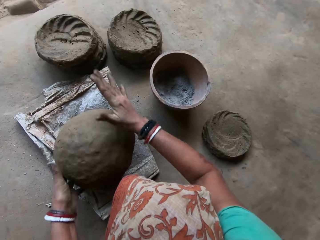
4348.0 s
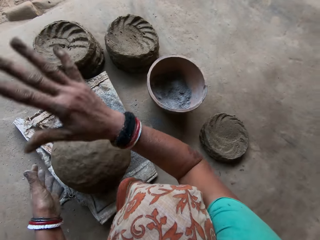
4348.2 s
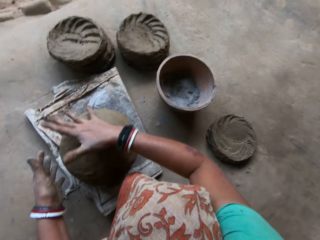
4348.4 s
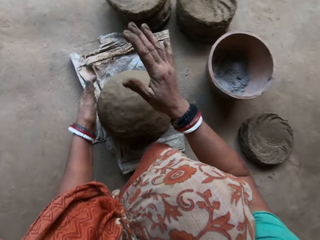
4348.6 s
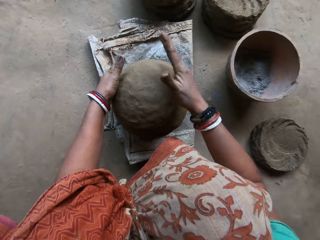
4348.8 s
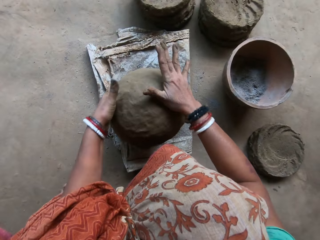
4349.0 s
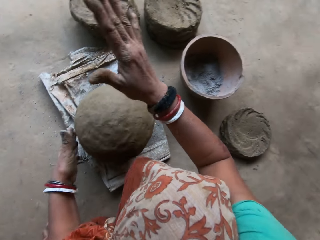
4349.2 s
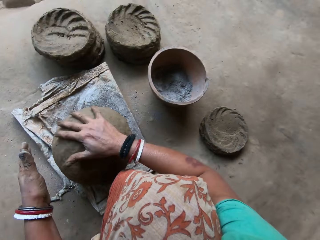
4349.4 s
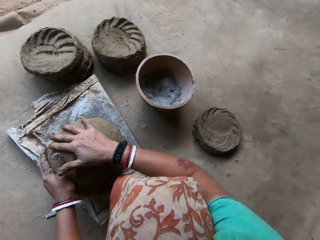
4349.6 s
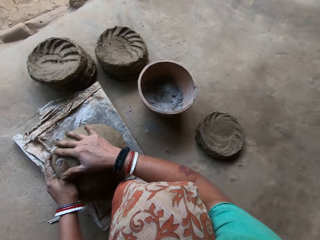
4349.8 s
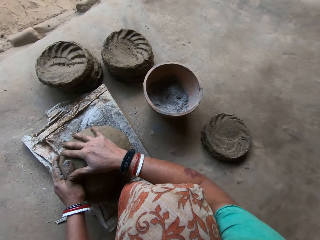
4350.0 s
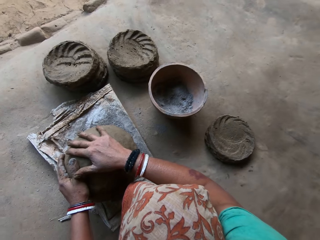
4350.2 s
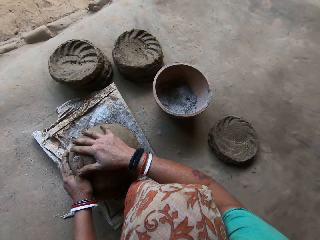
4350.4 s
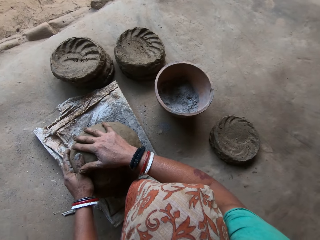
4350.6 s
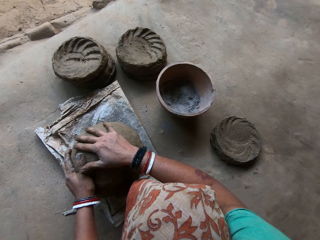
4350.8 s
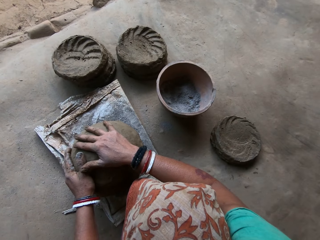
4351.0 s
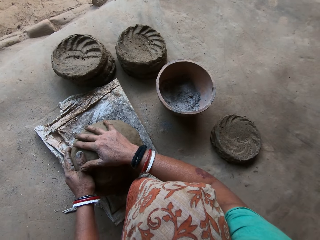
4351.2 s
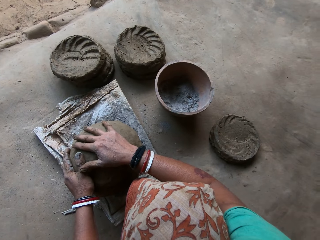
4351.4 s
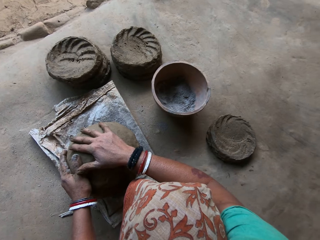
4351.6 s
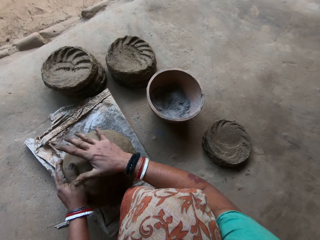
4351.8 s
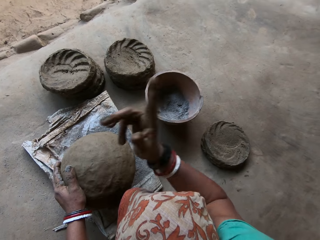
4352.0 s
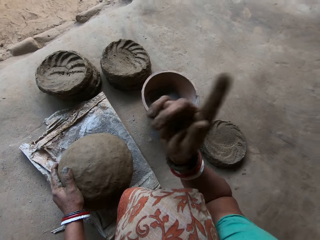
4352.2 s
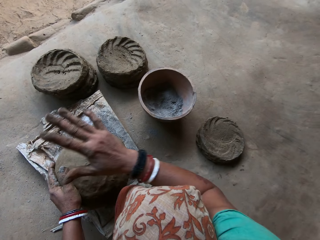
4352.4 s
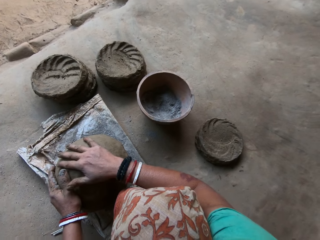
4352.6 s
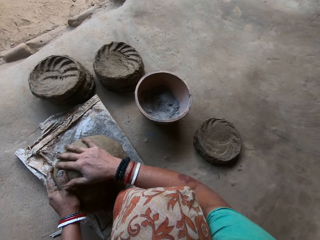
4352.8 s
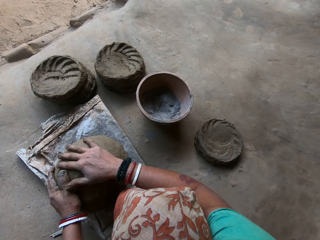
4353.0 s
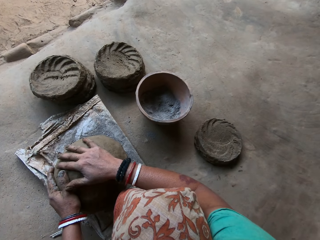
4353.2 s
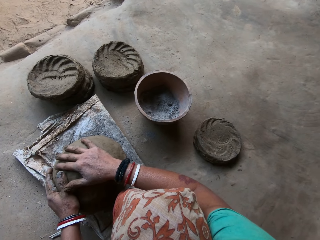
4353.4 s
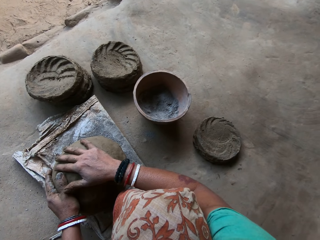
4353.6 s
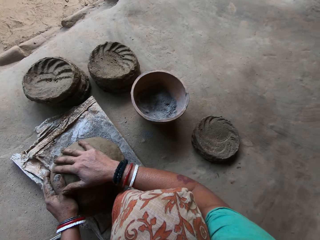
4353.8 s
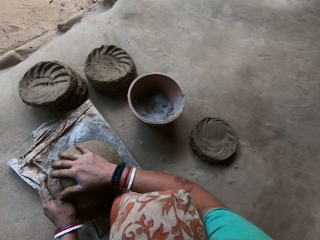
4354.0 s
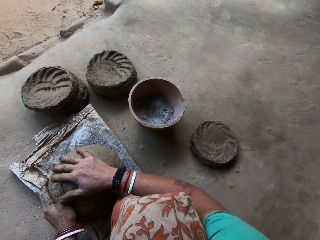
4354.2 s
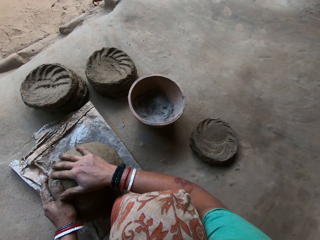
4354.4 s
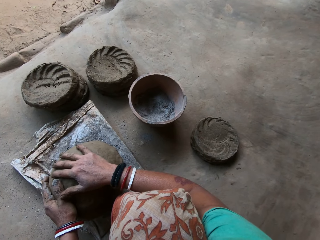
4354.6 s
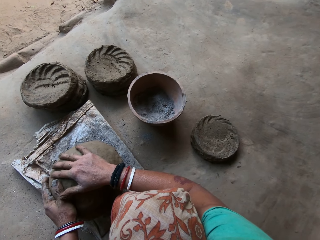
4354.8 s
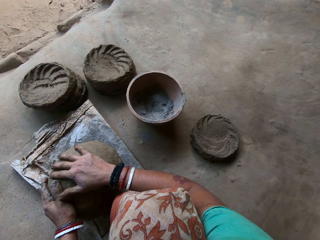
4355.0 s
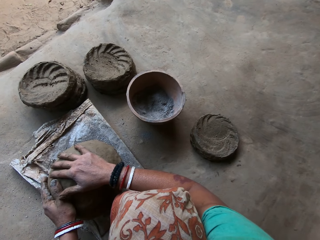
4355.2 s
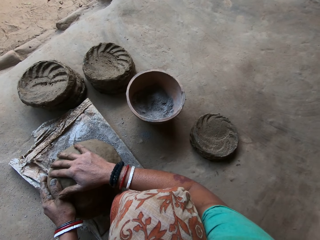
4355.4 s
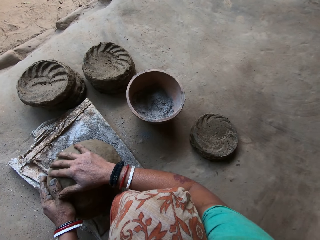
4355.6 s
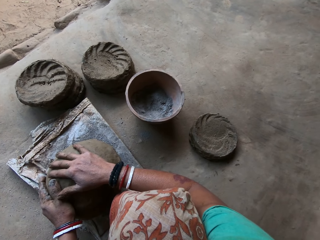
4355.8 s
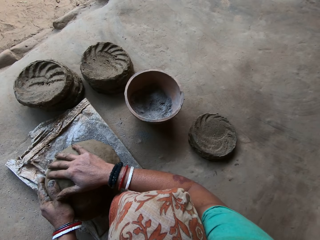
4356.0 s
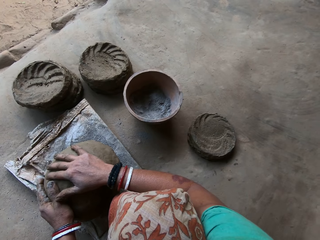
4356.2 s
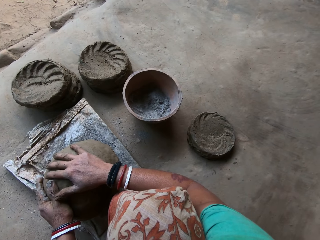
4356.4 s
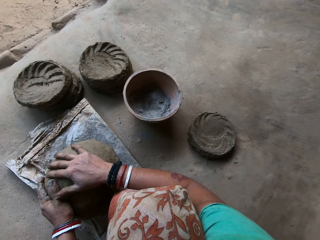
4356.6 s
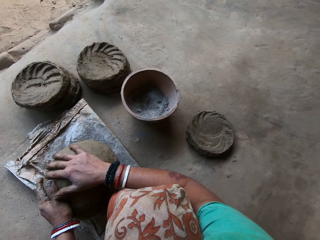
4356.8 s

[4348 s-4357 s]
The camera wearer places both hands on the clay pot on the sack on the floor. She converses with a woman. She removes her right hand from the clay pot on the sack on the floor. She points a finger in the air and places both hands on the clay pot on the sack on the floor.

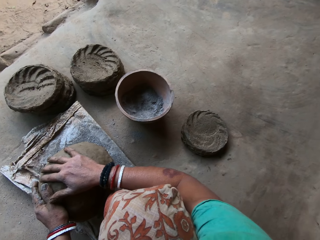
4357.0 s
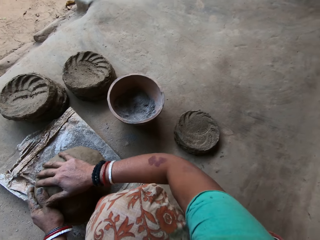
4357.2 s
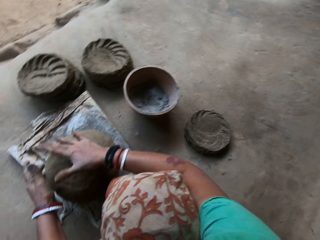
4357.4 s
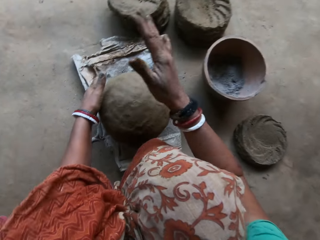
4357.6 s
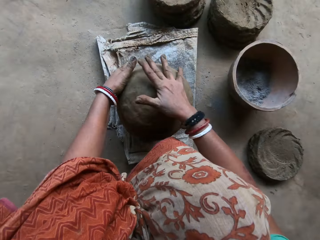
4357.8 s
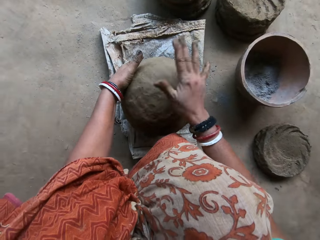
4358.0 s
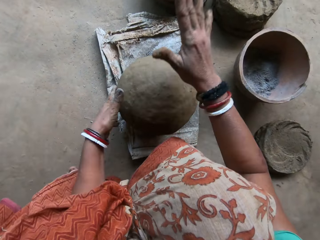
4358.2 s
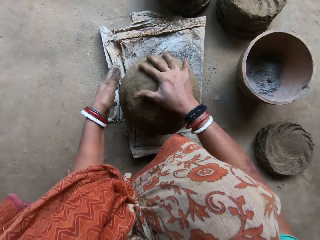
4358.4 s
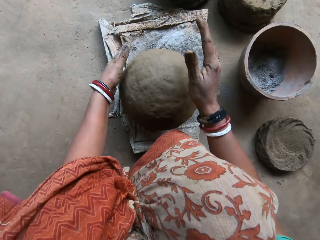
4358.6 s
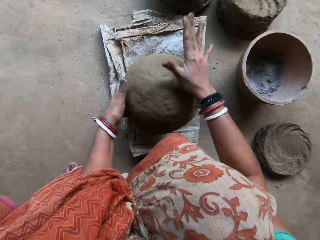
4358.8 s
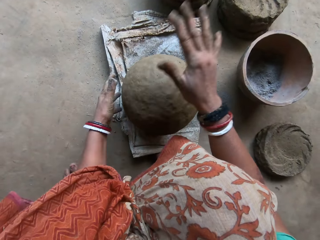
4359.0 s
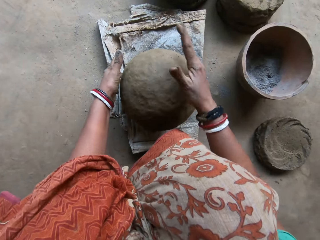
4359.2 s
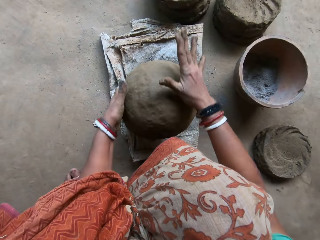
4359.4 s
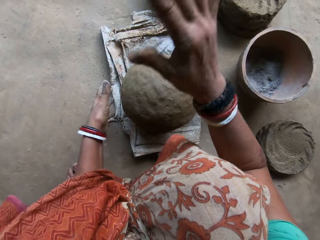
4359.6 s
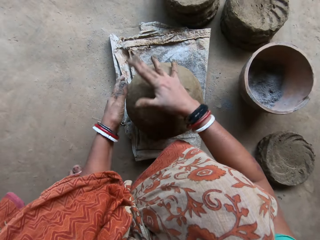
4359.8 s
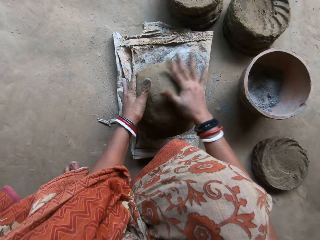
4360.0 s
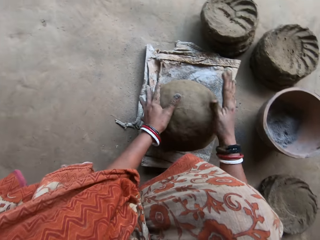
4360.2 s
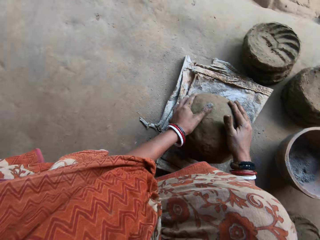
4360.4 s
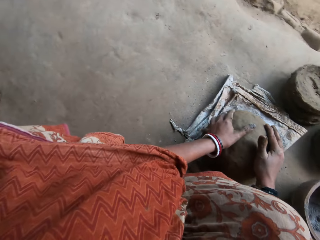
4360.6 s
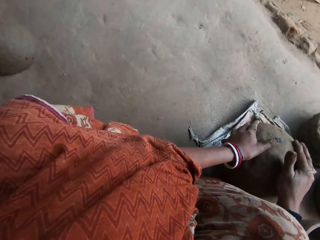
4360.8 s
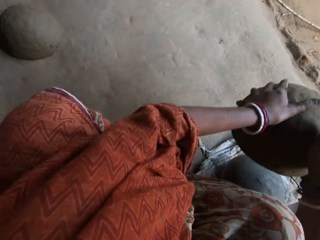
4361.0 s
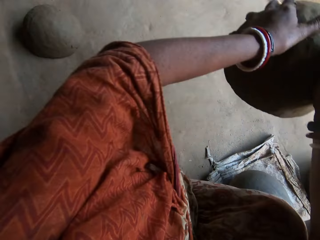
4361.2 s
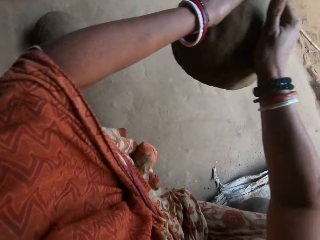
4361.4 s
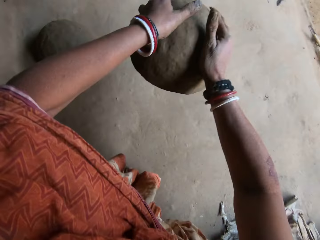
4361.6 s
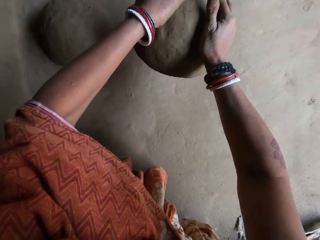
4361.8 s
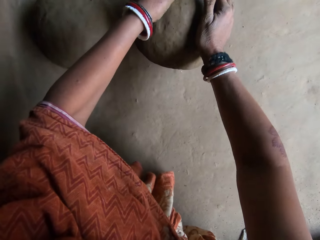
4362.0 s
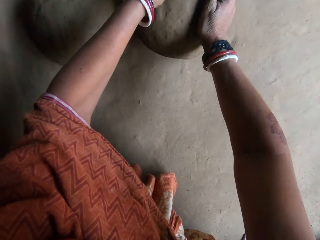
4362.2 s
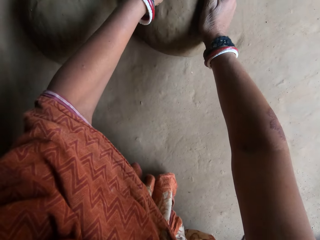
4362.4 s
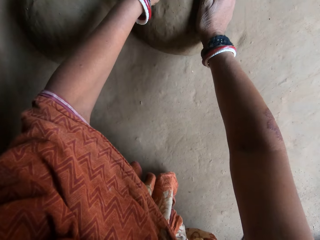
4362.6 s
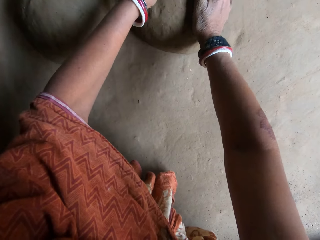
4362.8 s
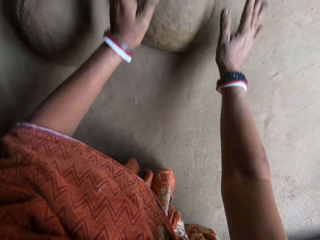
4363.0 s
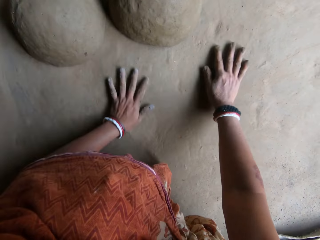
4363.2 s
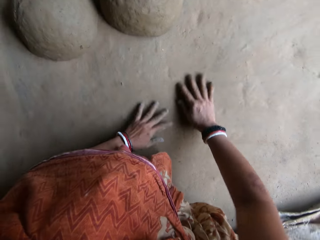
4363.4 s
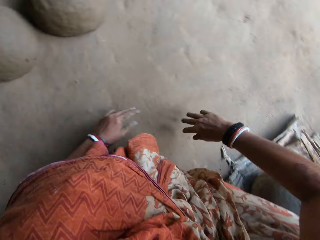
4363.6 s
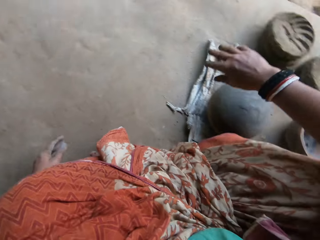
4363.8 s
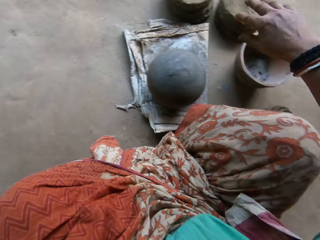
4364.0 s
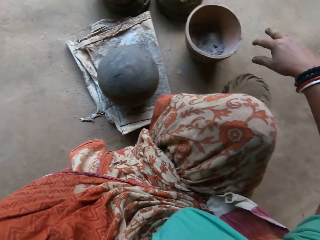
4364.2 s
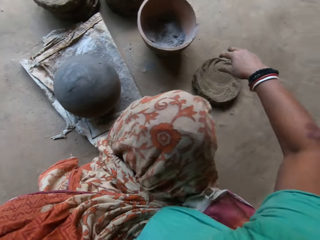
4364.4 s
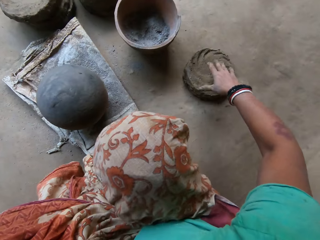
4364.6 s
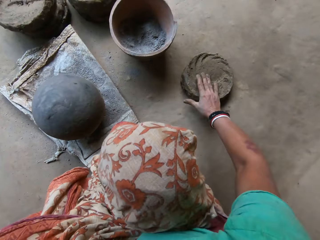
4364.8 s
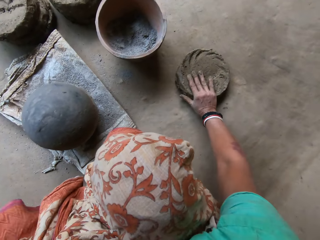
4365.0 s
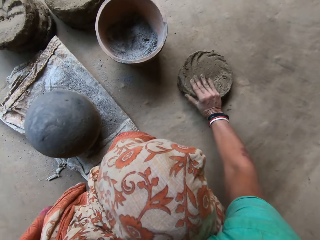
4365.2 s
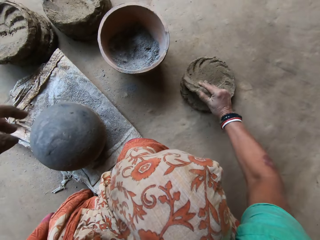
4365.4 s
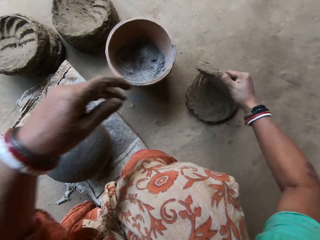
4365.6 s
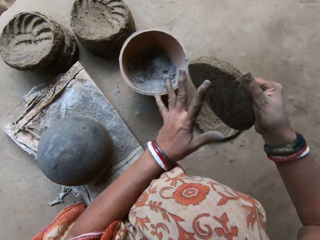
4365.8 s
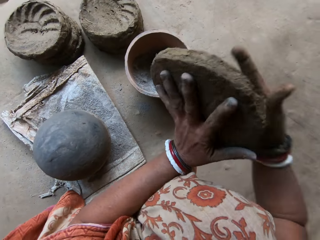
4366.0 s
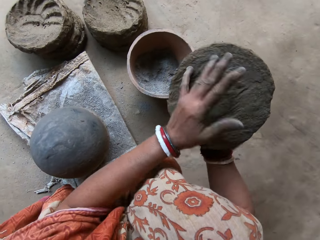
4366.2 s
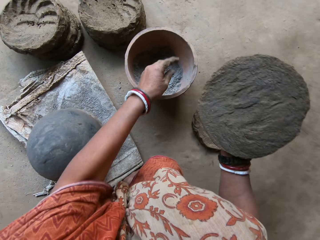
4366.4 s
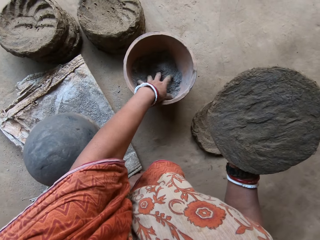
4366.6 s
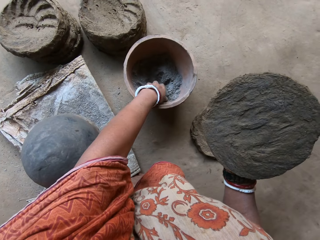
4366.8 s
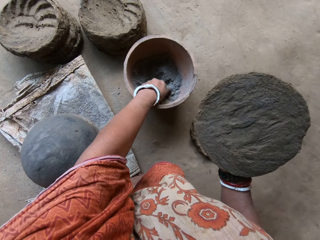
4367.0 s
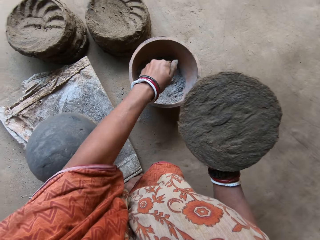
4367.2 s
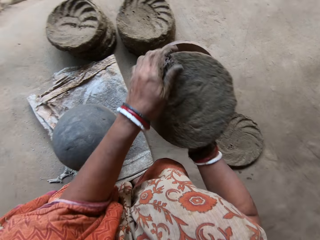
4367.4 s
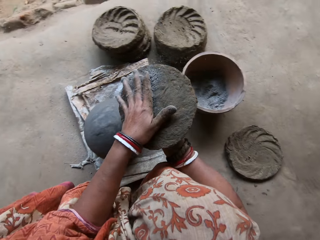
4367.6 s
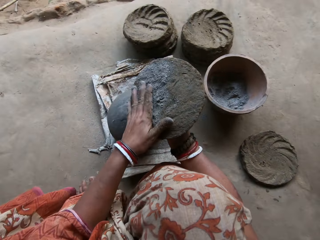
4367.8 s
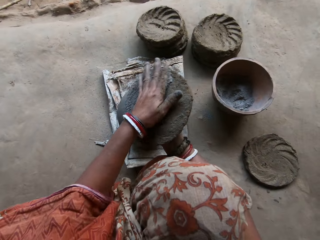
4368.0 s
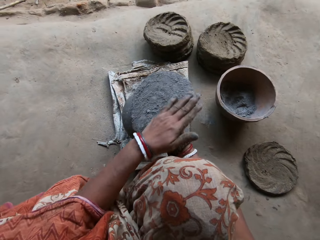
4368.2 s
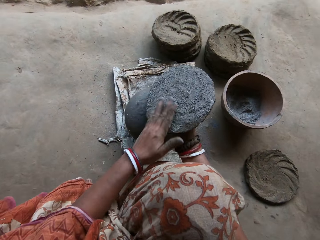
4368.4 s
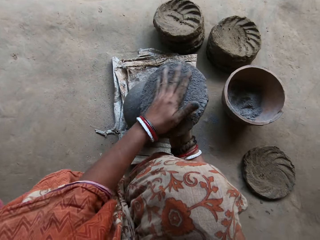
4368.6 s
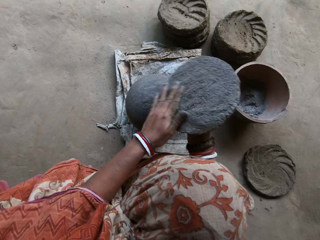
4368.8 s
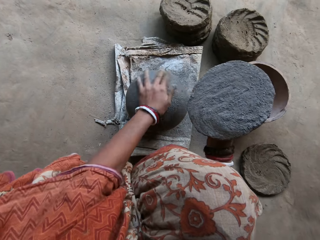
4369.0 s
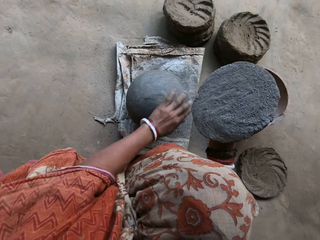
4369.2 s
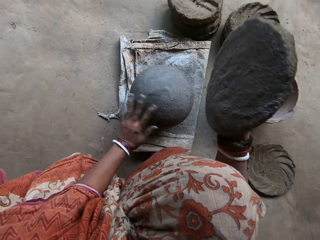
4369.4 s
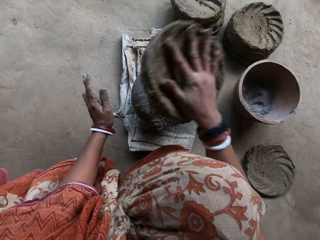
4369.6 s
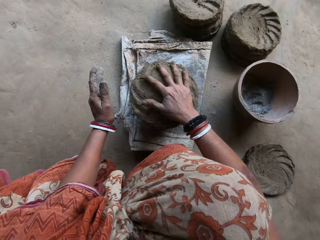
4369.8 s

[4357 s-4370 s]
The camera wearer molds the clay pot on the sack on the floor with both hands. She moves the clay pot on the sack near a clay pot on the floor with both hands. She puts the clay ceramic on the floor. She rubs both her hands on the floor. She picks up a clay on the floor with her right hand. She sets the clay on her right hand with her left hand. She picks ashes from a bucket on the floor. She rubs the ashes in her left hand on the clay in her right hand. She rubs her left hand on the clay pot on the sack on the floor.
